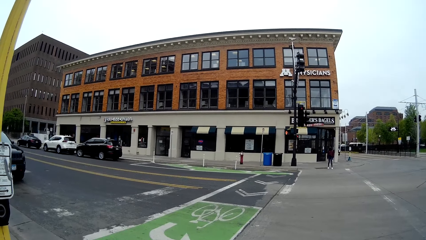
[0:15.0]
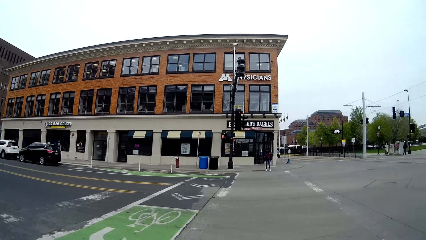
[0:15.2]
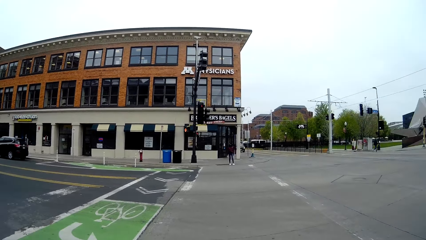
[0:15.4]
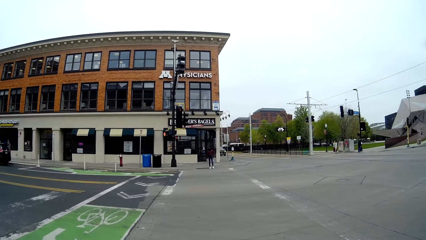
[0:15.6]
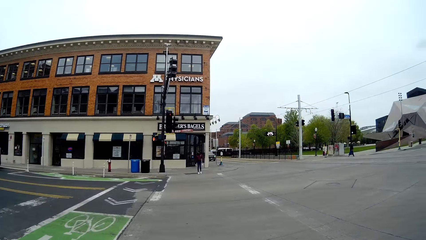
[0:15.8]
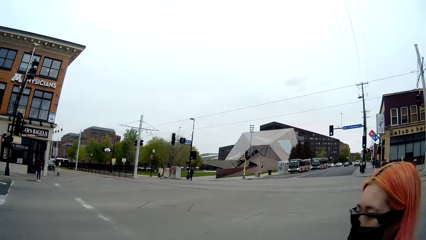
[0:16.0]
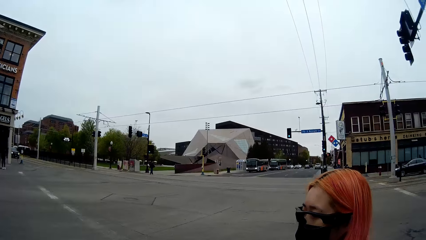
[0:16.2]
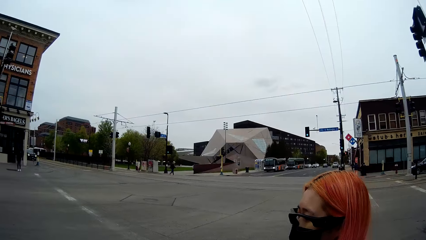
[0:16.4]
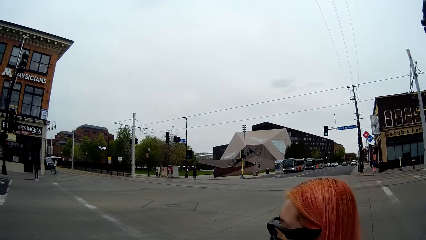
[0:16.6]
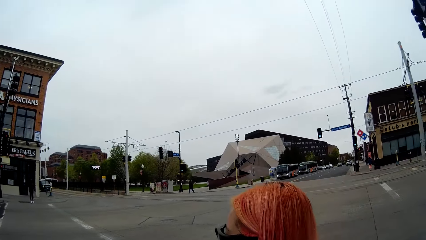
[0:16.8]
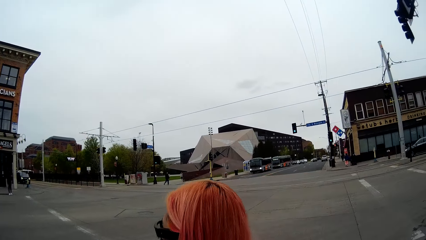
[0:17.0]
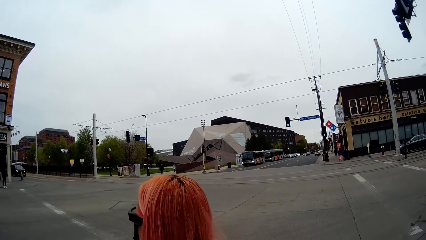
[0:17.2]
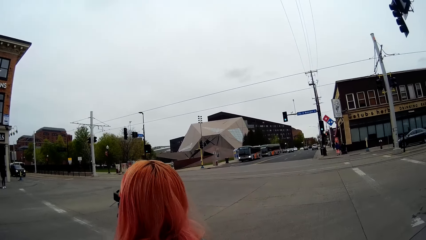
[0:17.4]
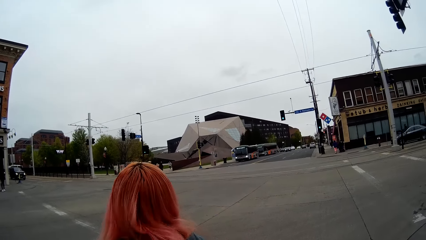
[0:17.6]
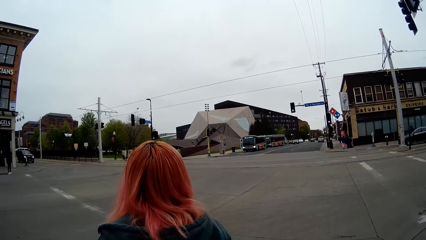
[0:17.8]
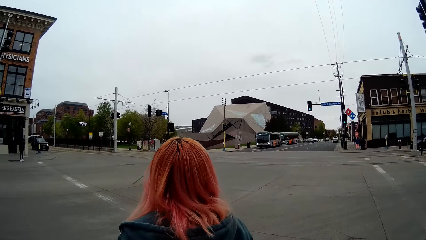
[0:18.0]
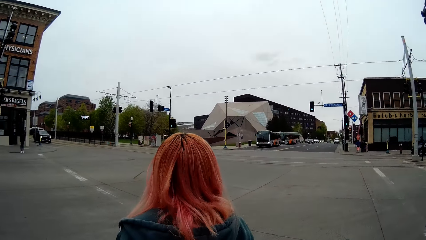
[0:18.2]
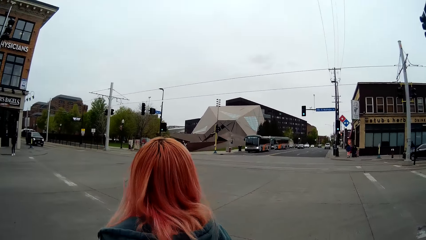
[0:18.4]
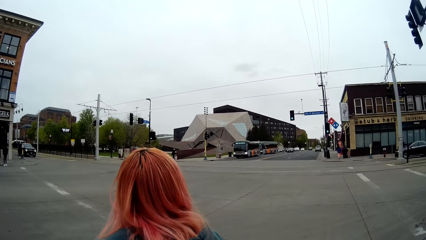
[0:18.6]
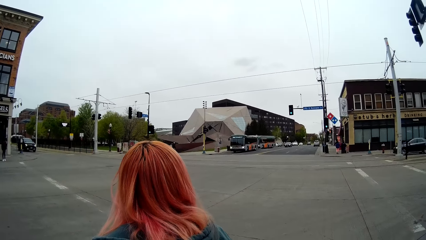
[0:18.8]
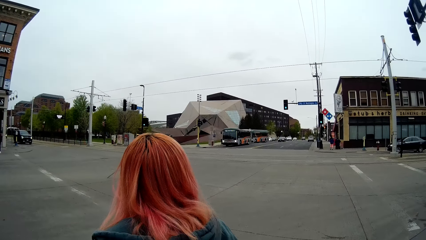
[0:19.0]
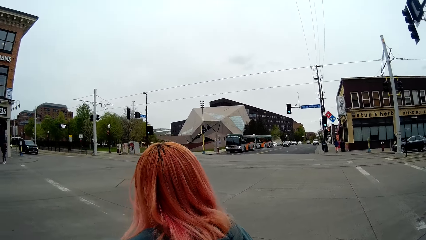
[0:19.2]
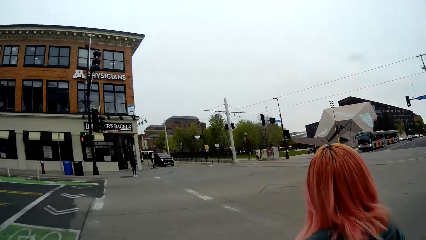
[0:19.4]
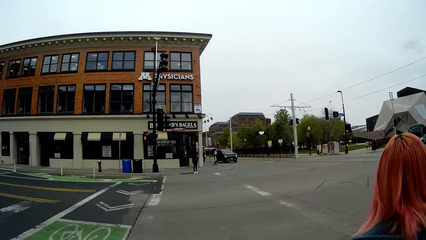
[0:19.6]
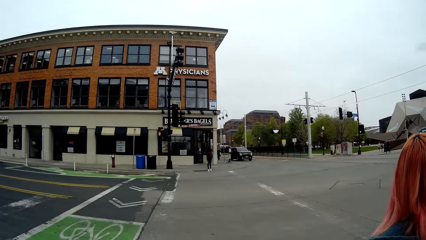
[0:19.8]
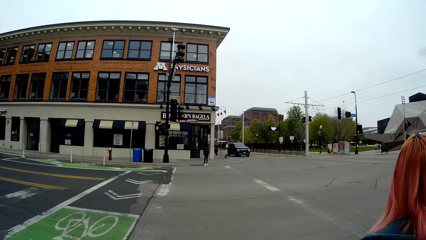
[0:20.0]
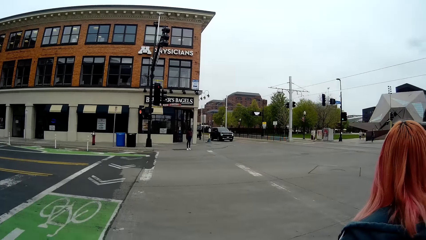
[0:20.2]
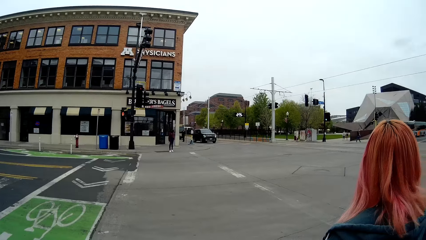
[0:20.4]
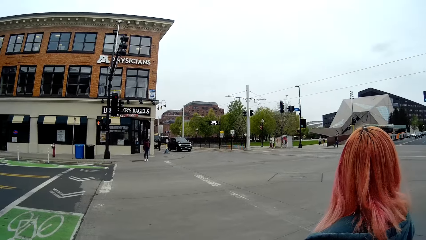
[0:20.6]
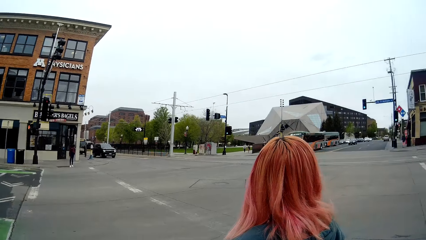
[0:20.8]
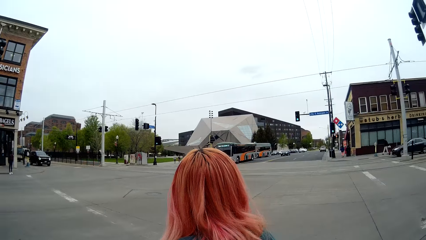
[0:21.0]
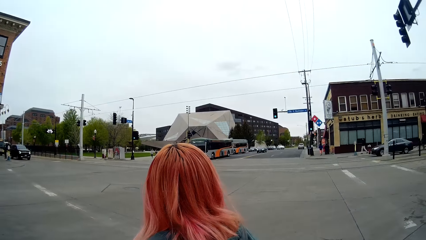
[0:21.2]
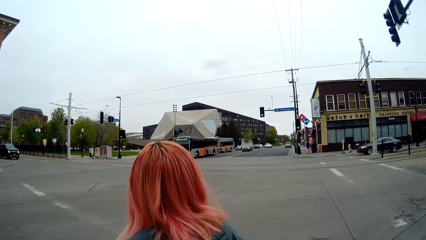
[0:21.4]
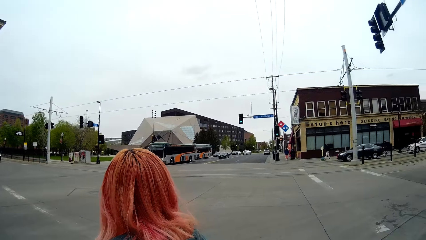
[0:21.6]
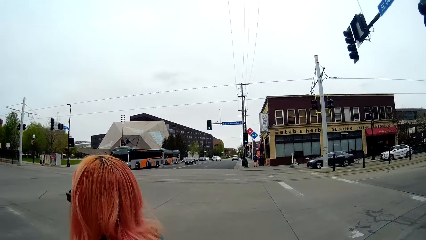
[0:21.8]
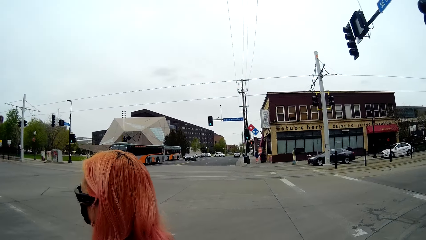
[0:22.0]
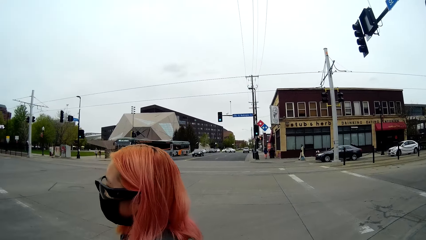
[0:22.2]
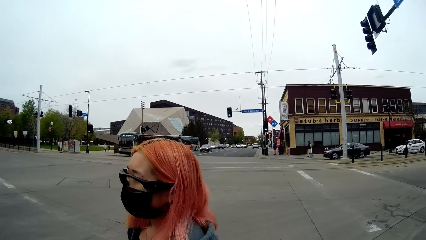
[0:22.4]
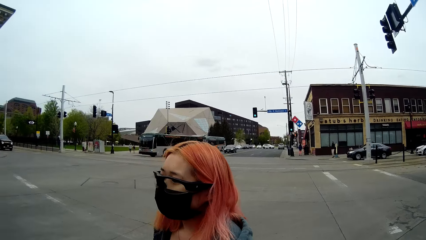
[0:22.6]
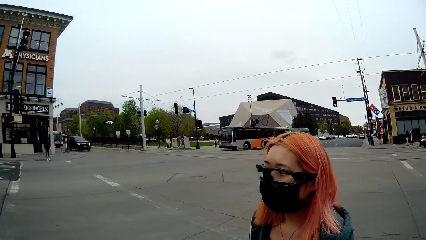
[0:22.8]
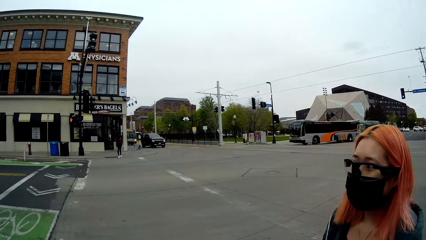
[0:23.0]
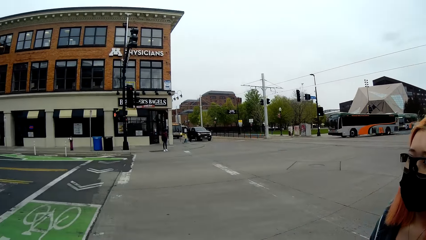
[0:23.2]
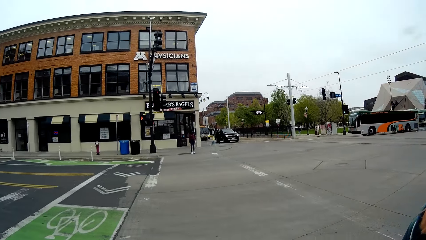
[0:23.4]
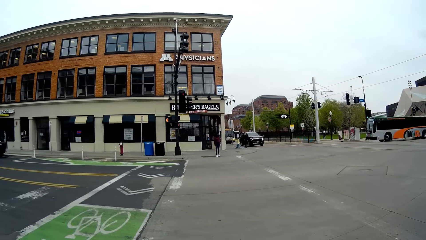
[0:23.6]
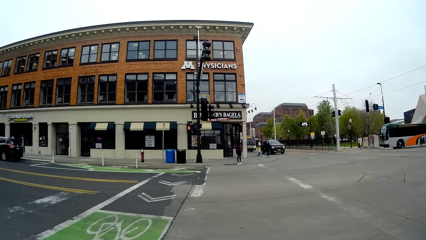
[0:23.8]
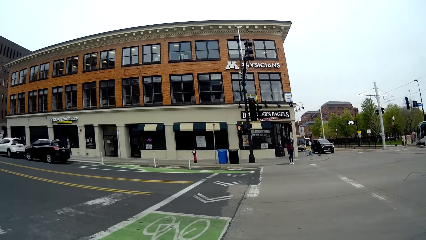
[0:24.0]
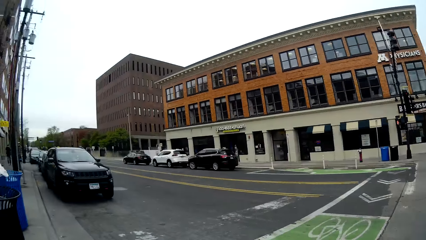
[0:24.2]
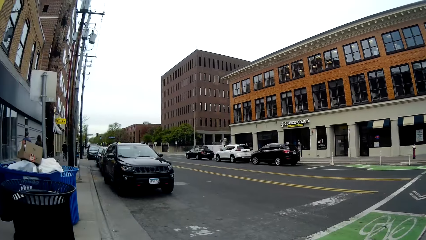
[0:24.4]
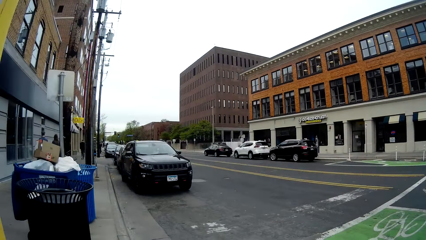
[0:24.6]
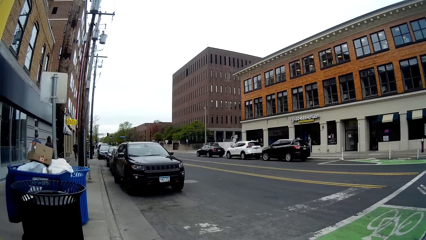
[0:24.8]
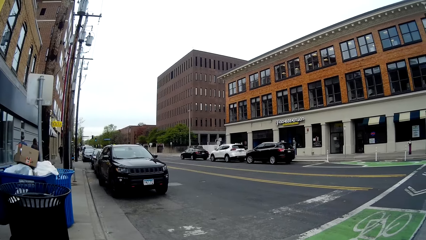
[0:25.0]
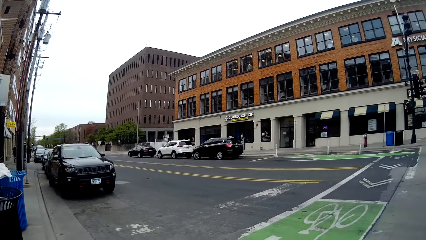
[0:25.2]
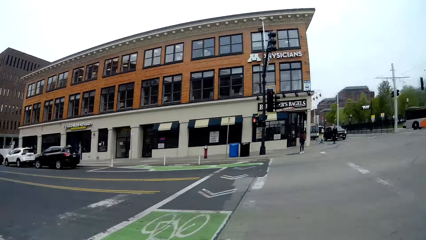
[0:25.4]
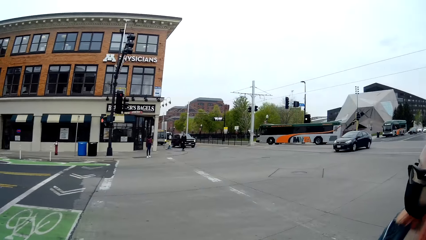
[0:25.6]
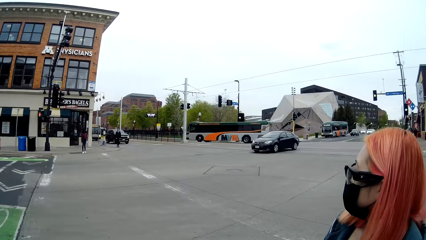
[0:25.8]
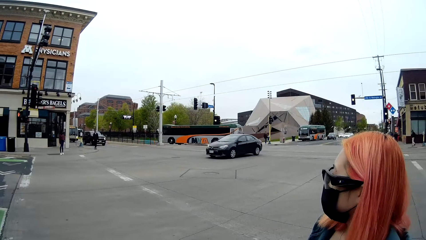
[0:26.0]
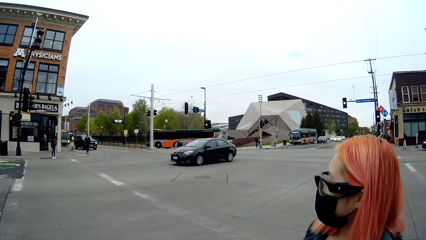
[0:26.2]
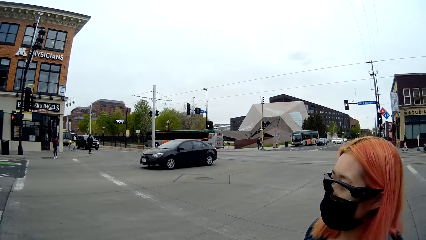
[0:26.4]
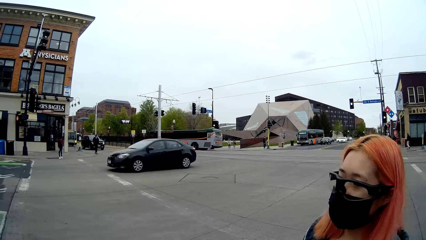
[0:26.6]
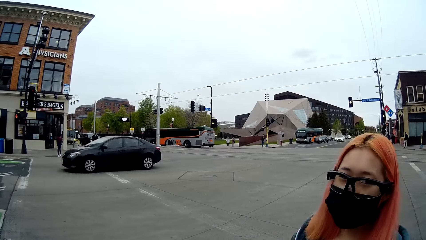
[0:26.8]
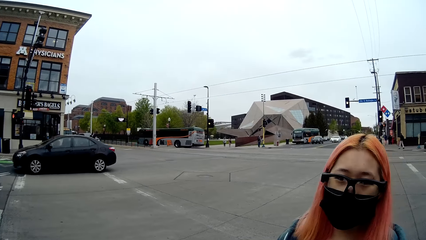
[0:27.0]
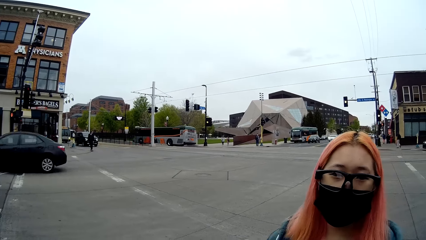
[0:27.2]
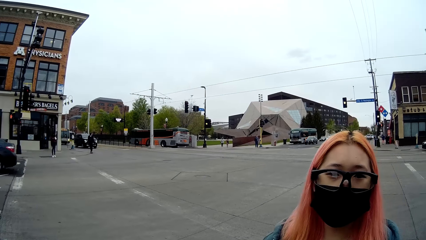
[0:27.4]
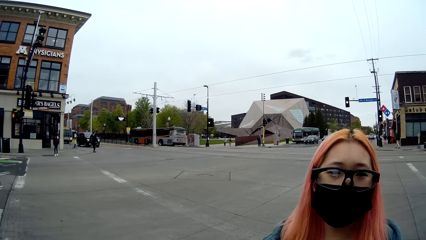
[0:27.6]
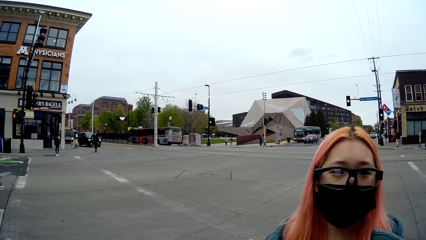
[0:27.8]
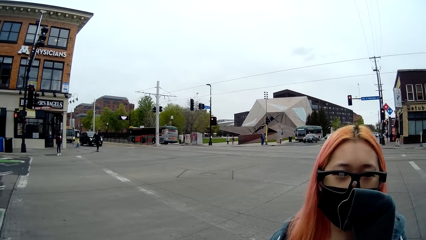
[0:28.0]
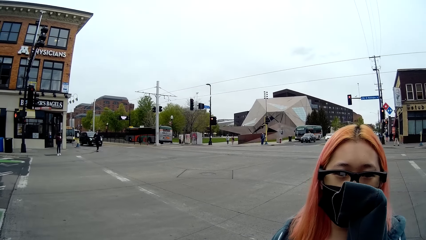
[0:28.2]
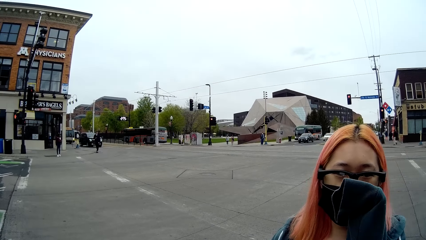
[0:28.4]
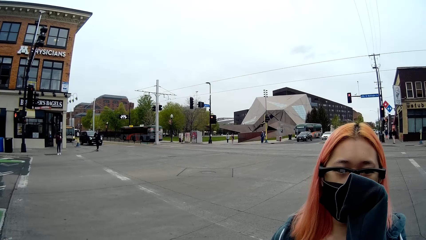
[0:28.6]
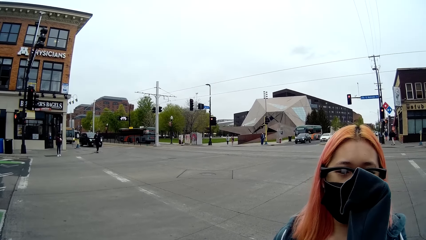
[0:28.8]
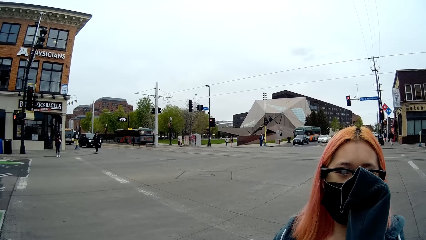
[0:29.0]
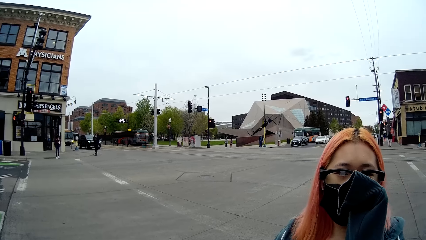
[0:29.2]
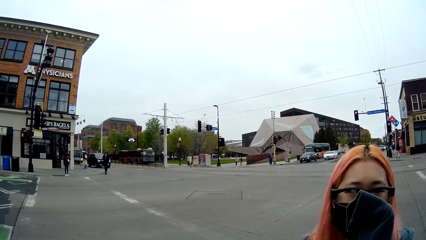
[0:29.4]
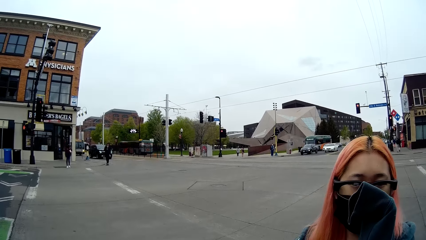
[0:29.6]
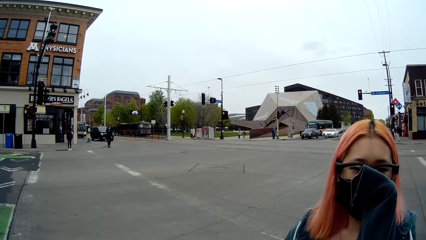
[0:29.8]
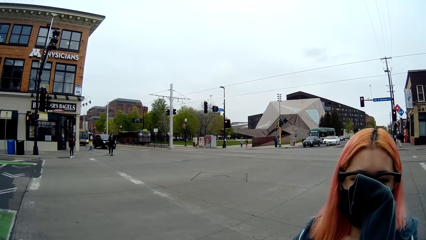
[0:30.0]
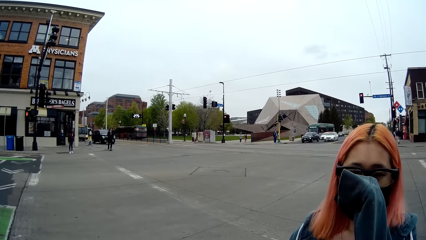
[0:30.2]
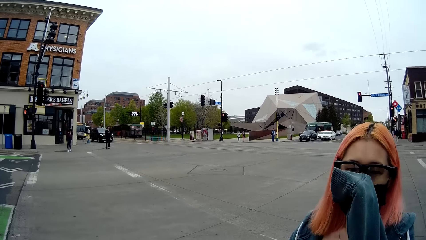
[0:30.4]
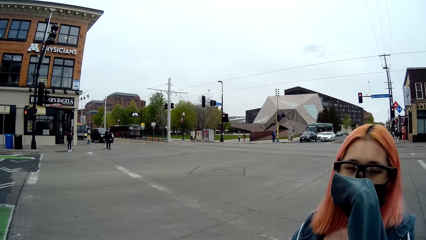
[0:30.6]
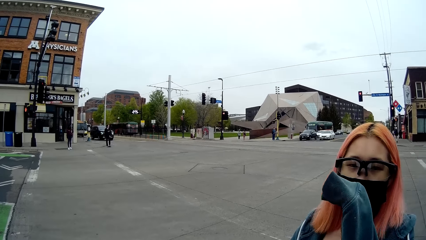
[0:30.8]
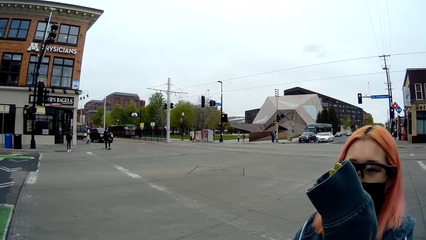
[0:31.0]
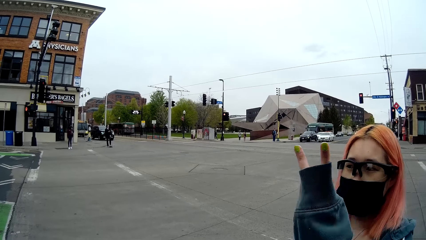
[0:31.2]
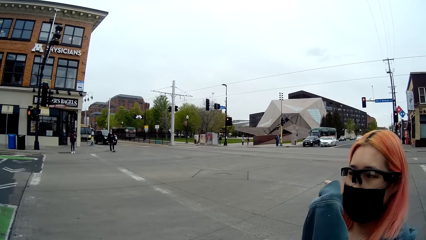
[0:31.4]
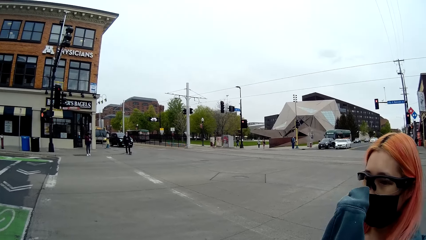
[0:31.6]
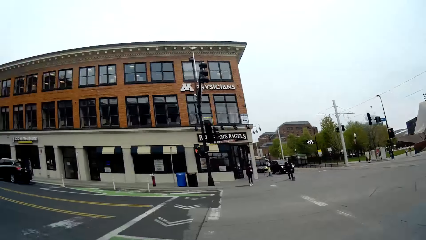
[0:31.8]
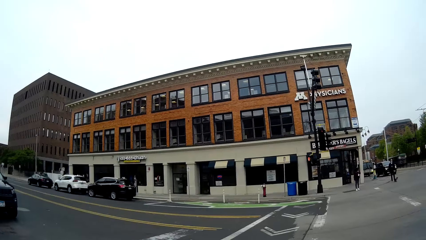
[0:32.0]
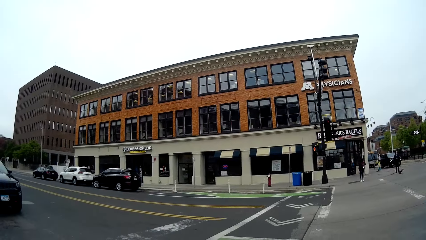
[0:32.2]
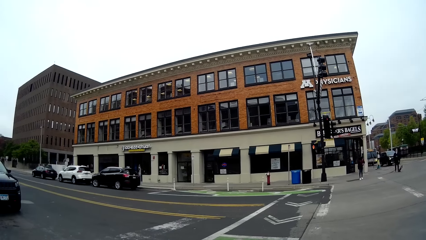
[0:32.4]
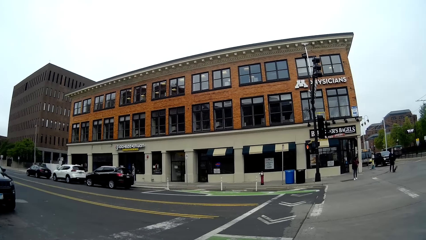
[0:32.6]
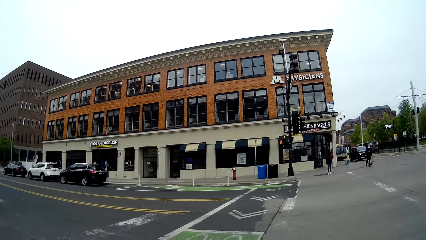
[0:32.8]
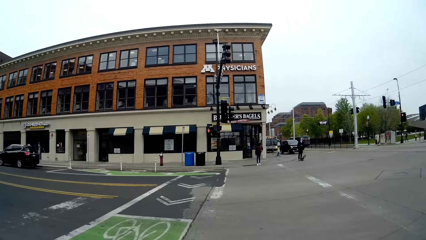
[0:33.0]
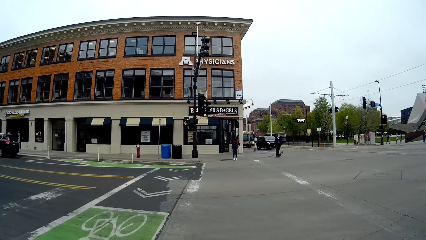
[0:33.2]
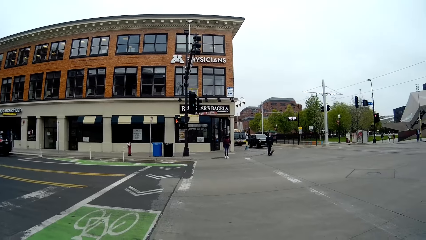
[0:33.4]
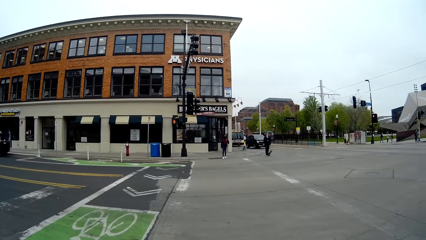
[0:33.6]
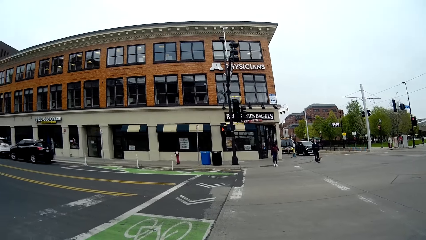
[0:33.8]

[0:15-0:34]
The camera wearer stares at the lady. The lady stares at the road. The camera wearer stares at the road. They stare at the lady. The lady touches the spectacles with the right hand. The camera wearer stares at the road.
